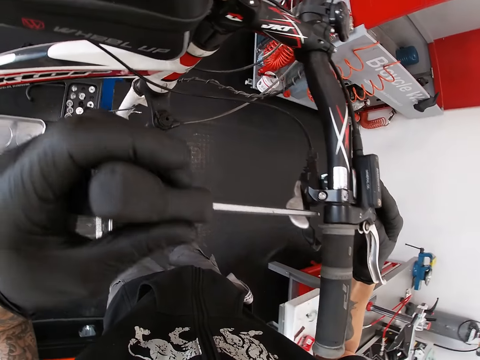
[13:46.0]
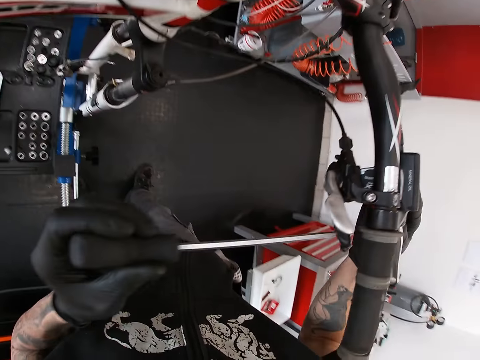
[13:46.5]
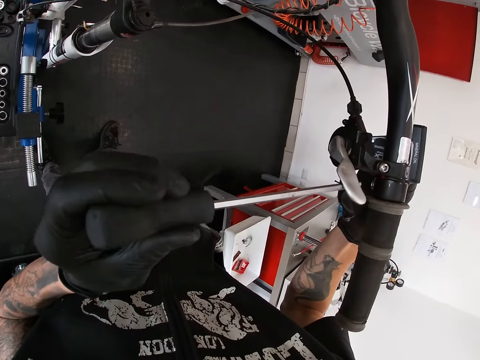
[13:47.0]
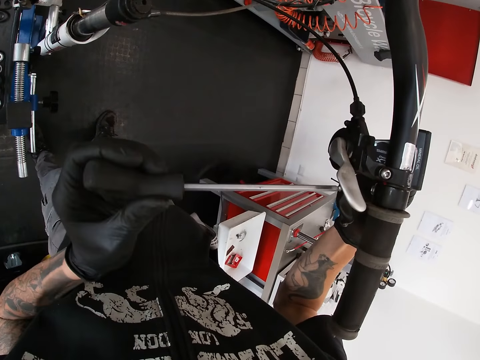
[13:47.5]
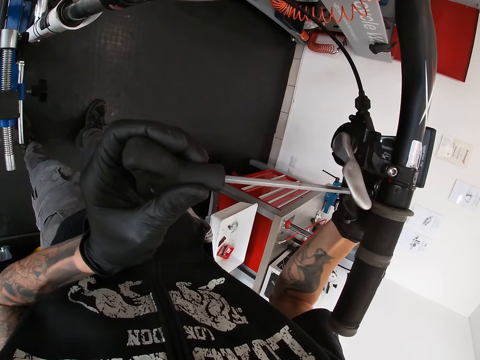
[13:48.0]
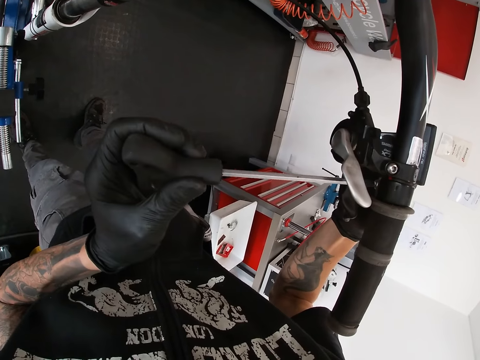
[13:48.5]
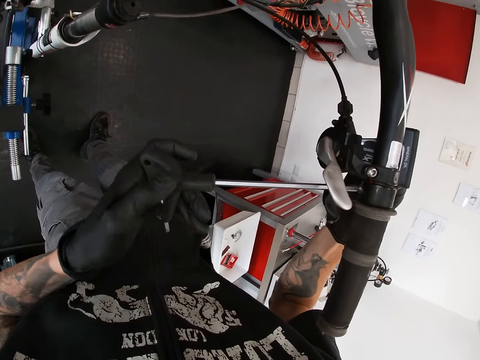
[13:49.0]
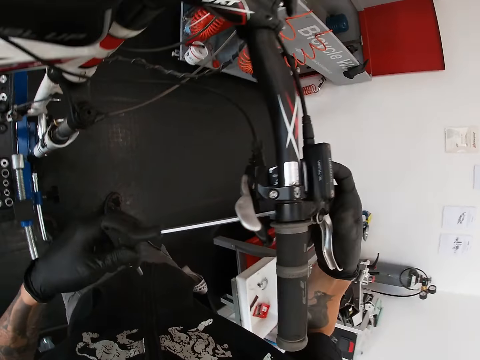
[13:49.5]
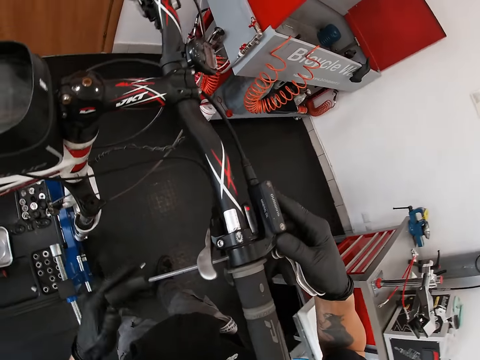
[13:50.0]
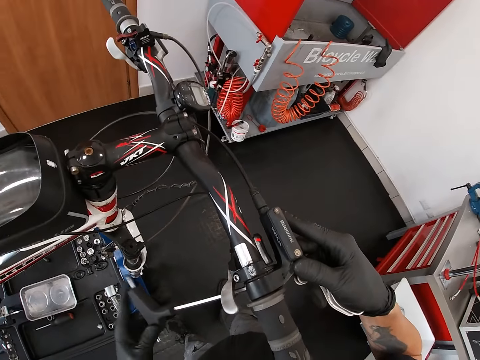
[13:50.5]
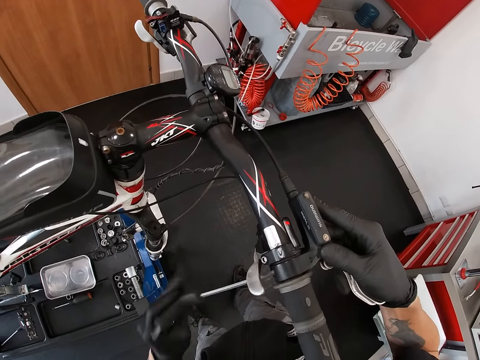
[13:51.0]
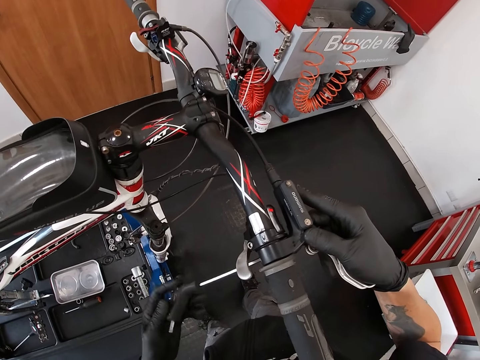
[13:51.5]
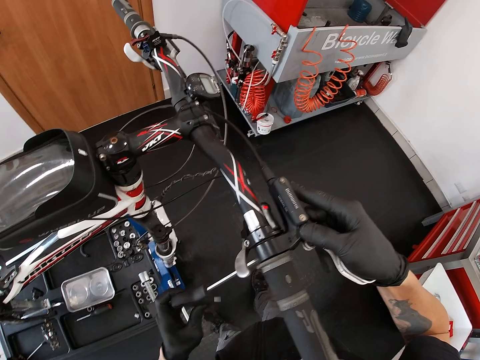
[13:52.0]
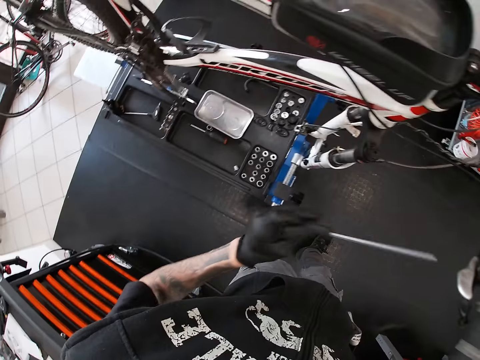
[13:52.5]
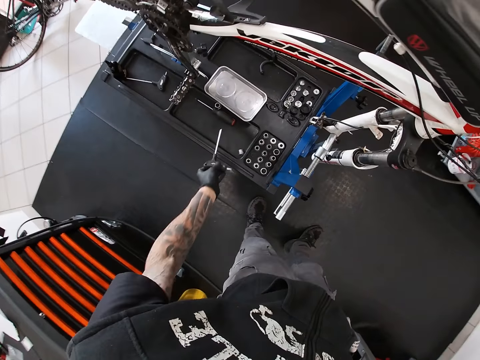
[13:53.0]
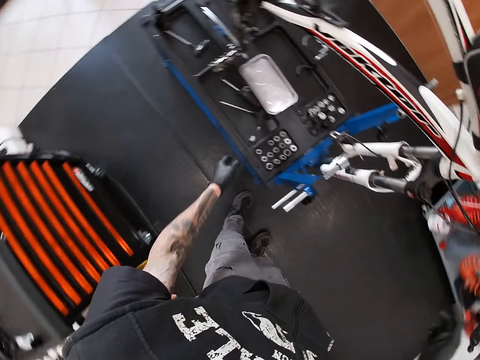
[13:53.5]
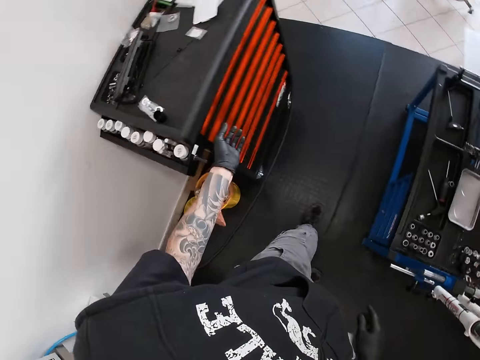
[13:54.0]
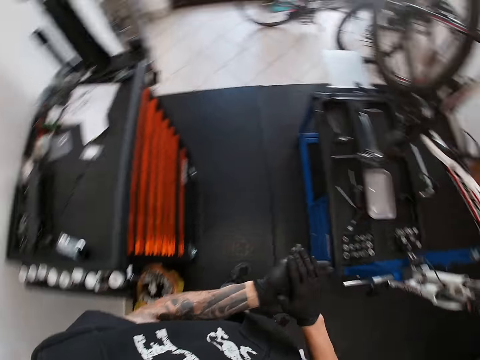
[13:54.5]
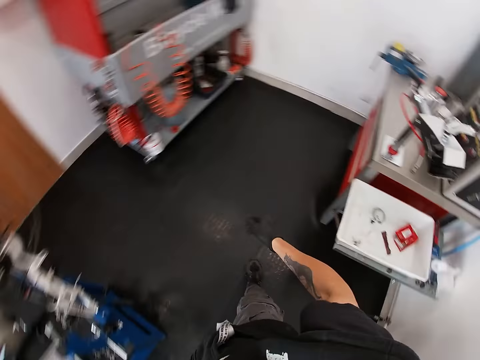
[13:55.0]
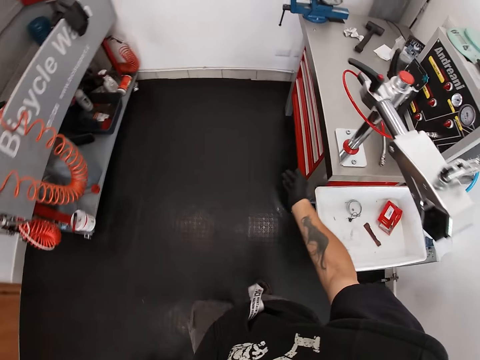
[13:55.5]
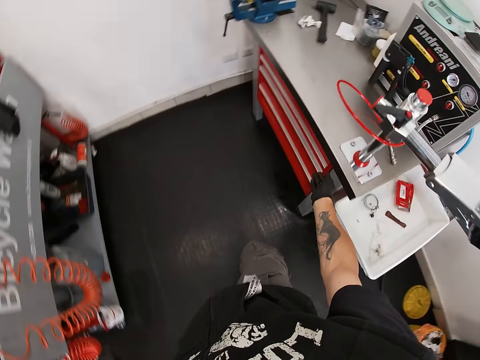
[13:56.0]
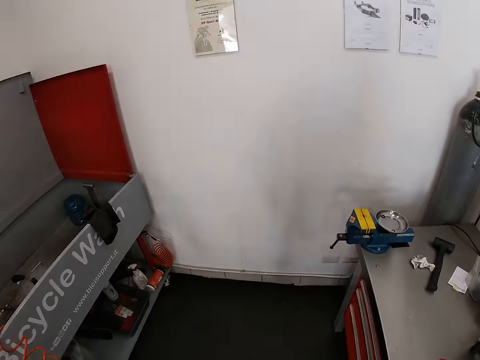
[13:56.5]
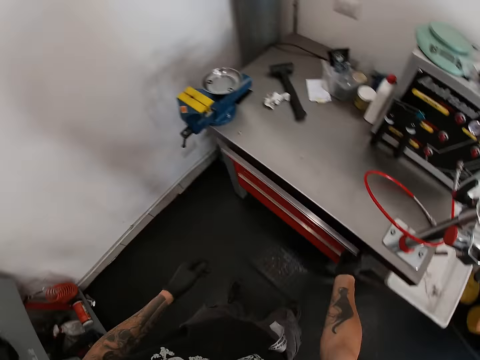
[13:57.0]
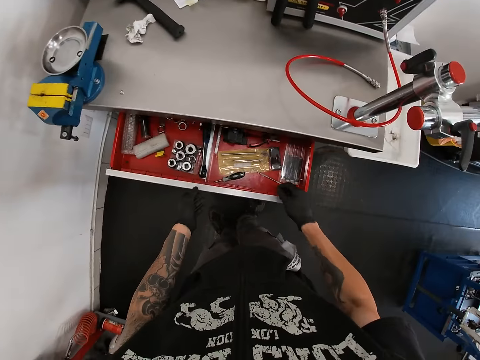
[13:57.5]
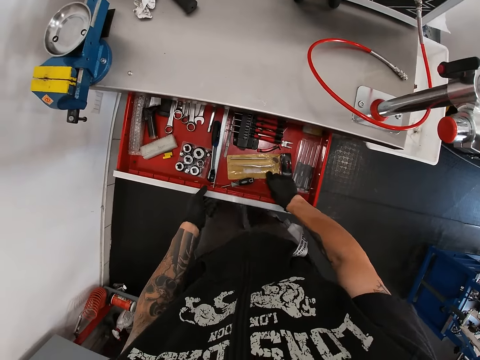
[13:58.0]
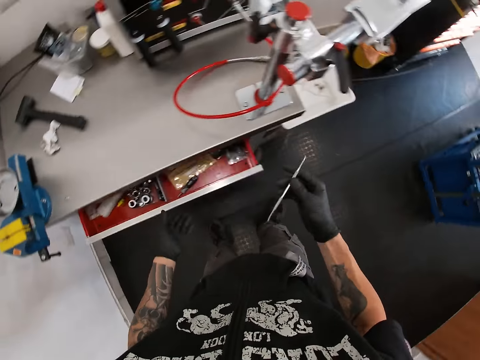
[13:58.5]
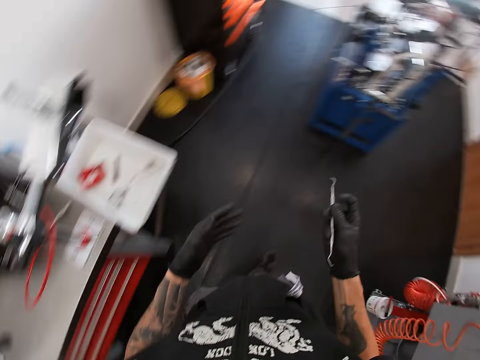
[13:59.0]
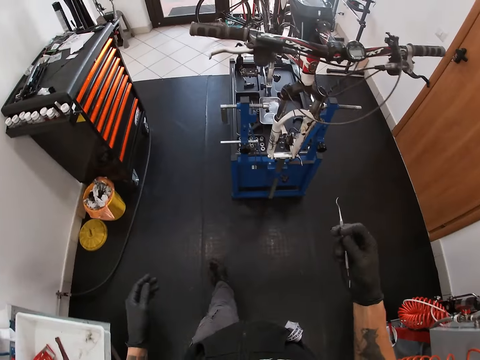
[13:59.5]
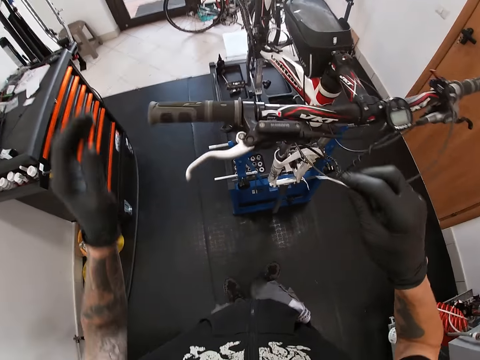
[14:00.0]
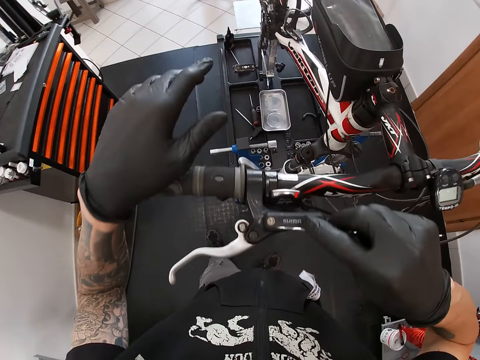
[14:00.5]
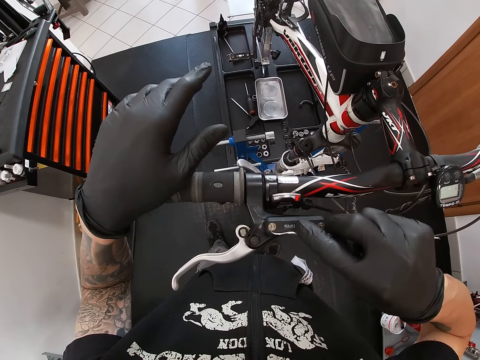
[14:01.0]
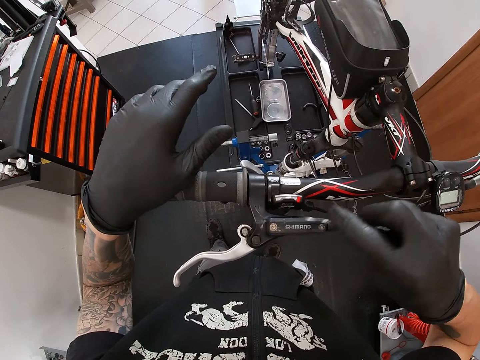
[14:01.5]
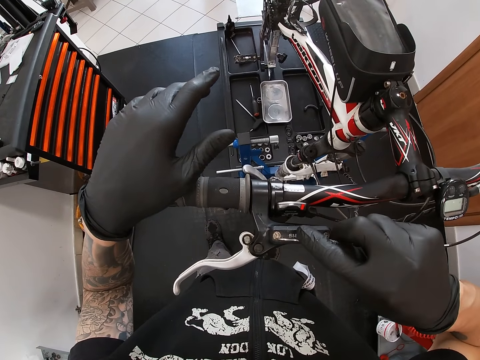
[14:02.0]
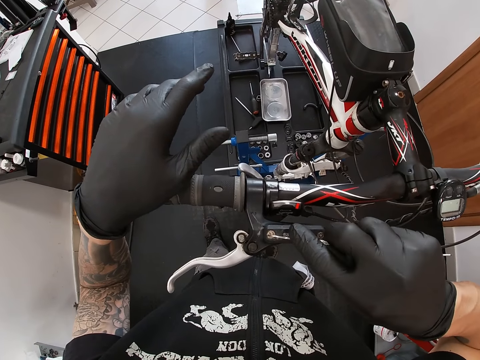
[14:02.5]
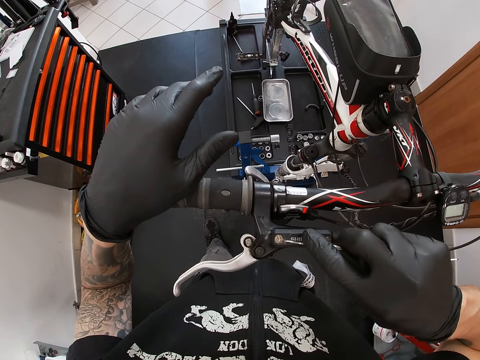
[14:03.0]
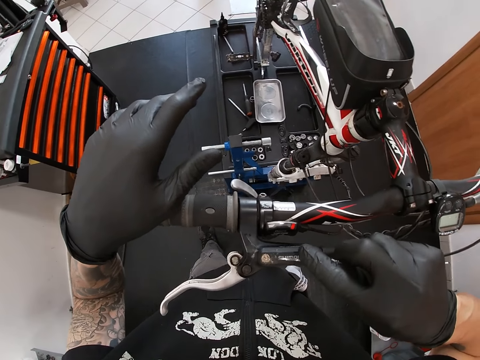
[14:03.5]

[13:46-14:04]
The camera wearer tightens a nut with a bolt tightener. He unscrews the screw on the bicycle's hand brake with the hex wrench in his left hand. He drops the hex wrench on a tool bench with his left hand. He walks around a garage. He opens a drawer with his right hand. He takes a tartar remover or spanner from the drawer with his right hand. He walks around the garage. He scrapes the bicycle's reservoir with the tartar remover in his right hand. He adjusts the nut with the spanner.

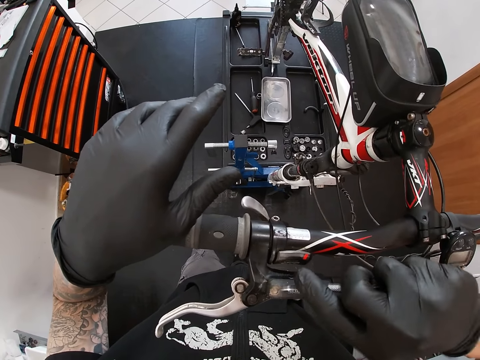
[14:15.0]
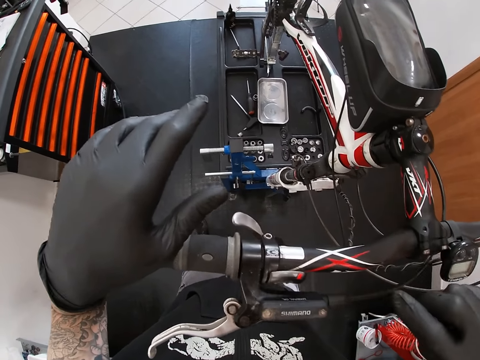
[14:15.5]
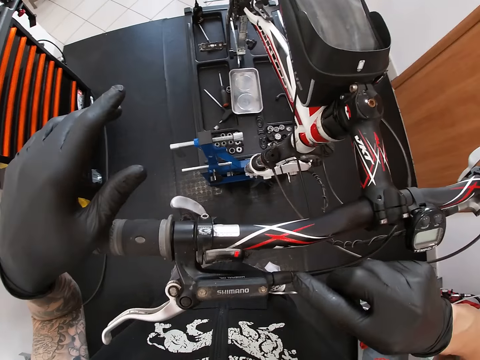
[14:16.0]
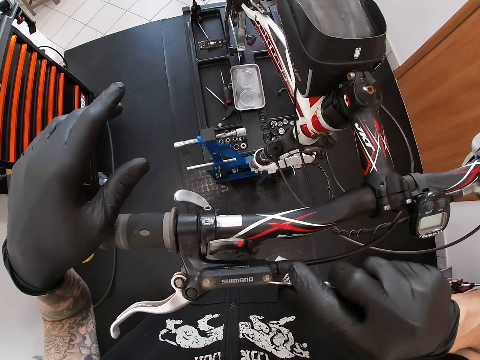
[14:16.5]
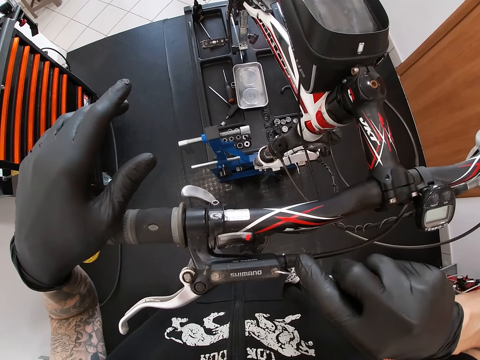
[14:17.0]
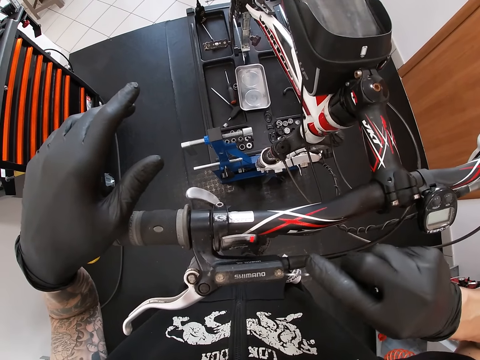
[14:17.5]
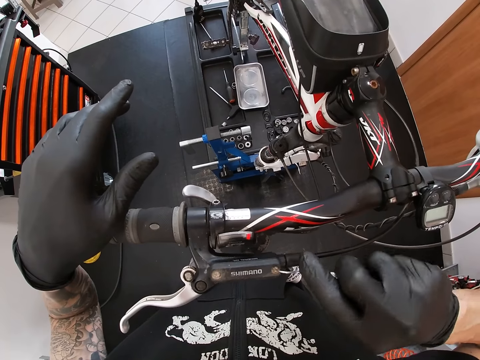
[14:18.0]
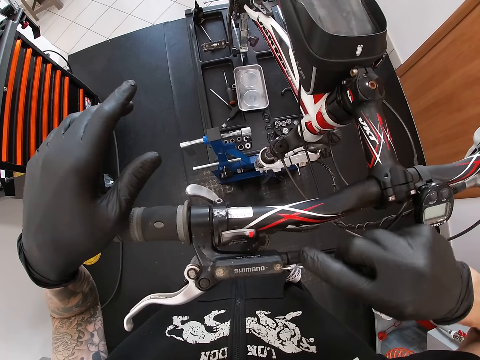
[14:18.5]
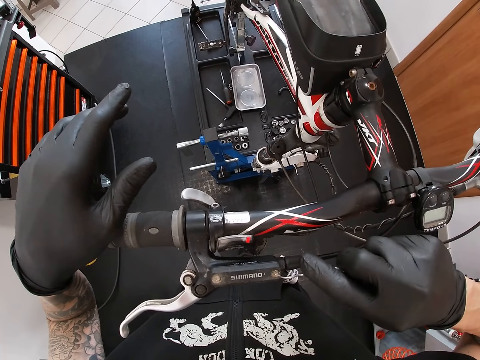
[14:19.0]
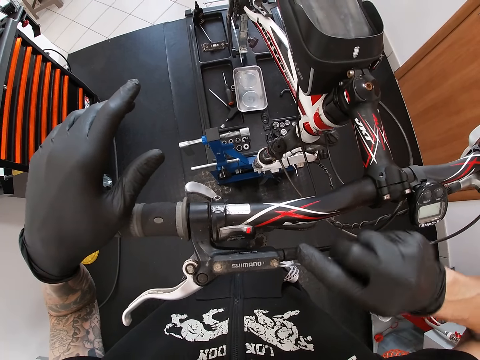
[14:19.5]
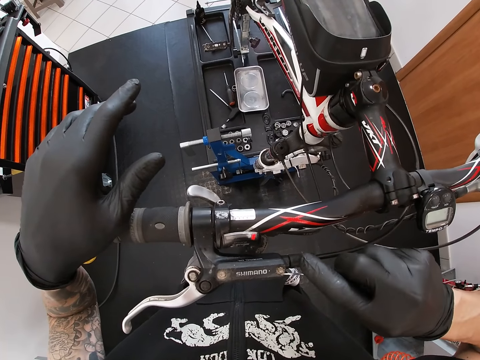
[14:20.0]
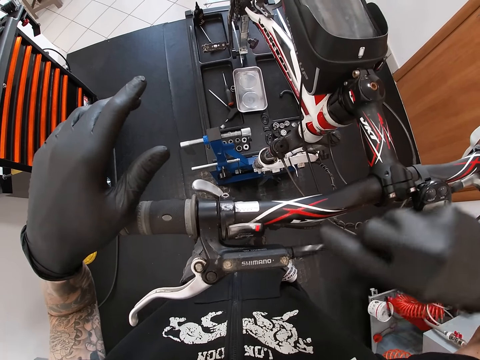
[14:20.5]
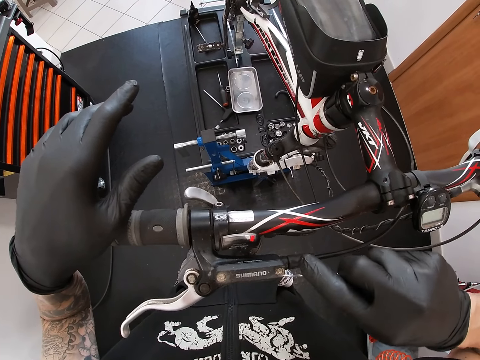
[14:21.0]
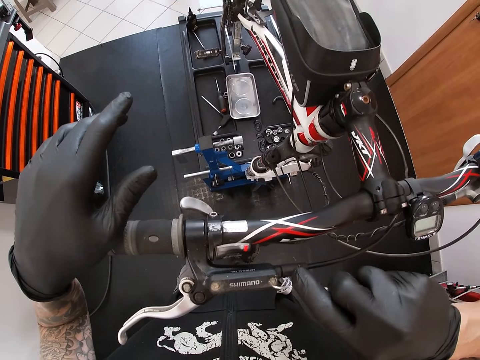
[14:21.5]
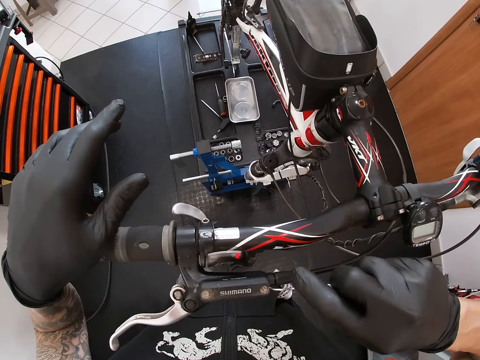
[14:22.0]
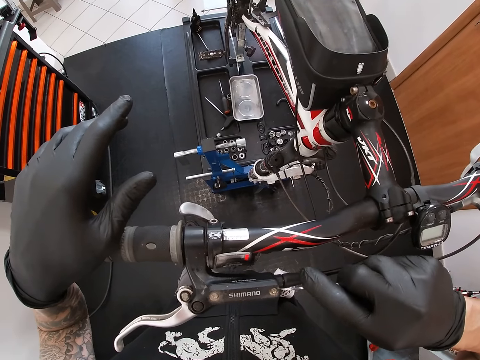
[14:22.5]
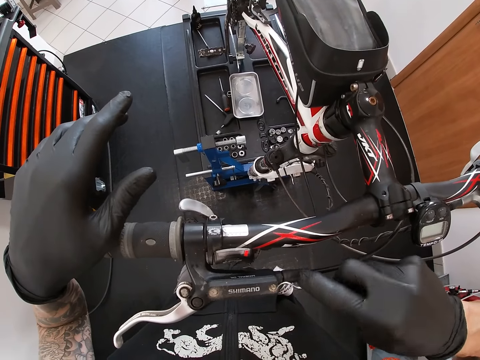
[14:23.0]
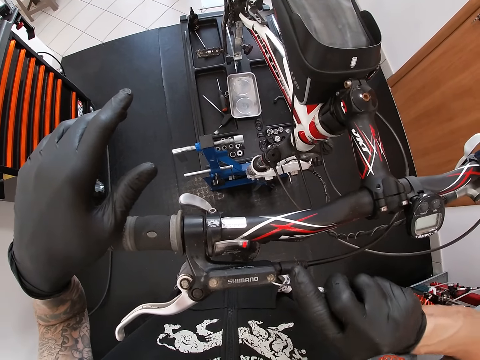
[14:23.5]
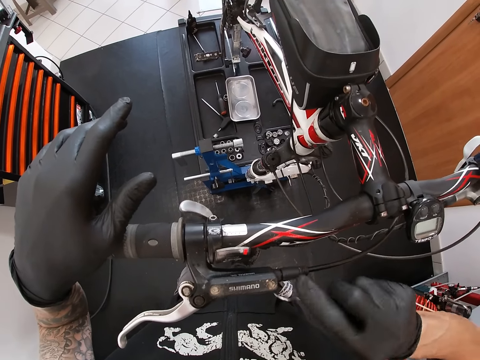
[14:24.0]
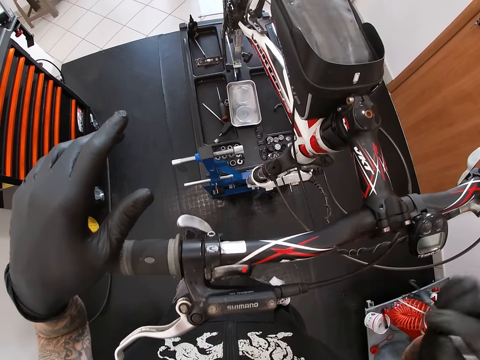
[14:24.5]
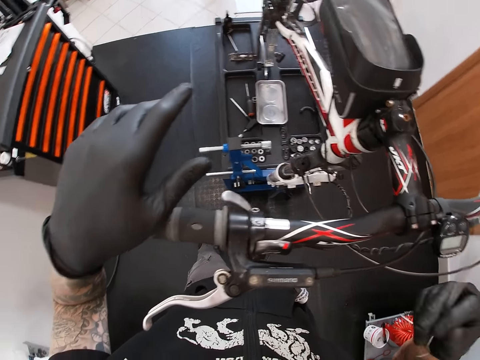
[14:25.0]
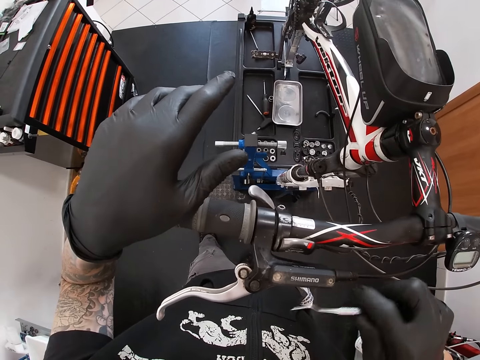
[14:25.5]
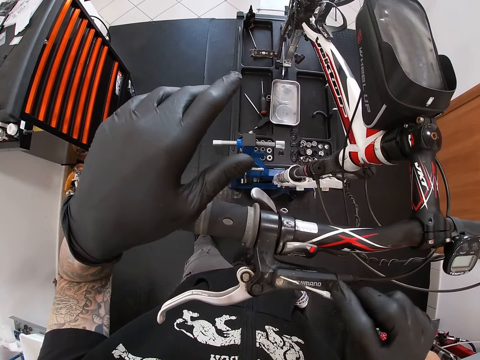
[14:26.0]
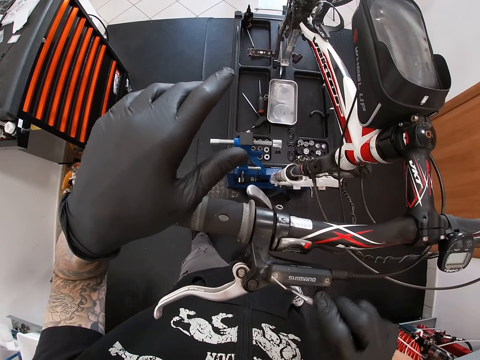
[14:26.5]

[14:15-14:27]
The camera wearer looks around a garage. He adjusts a nut with a spanner. He adjusts the spanner on his hand.
